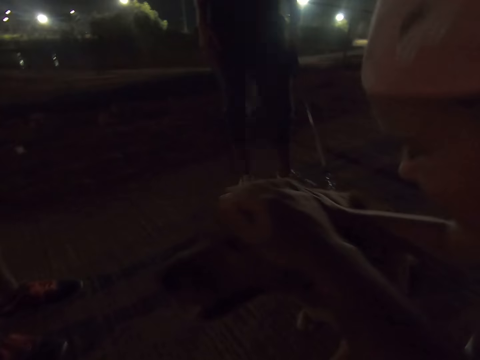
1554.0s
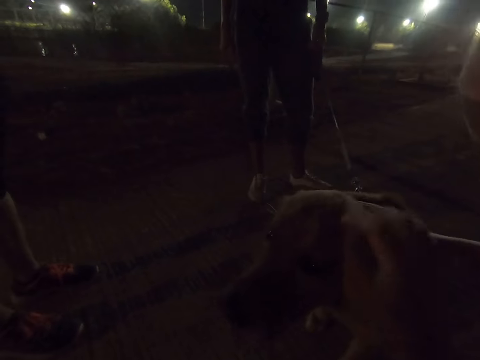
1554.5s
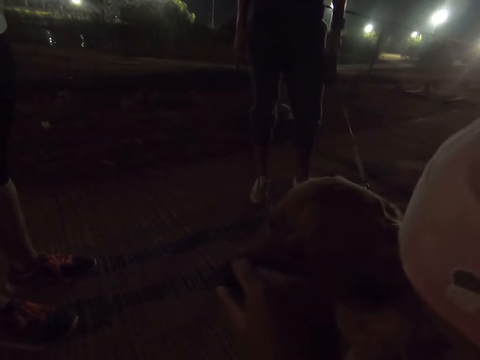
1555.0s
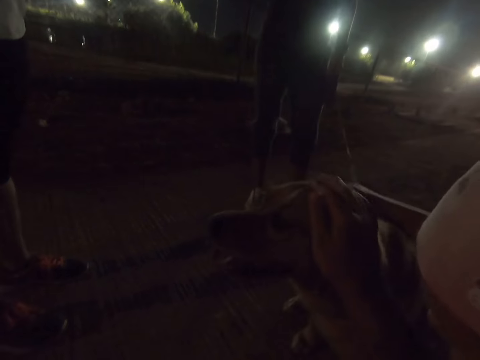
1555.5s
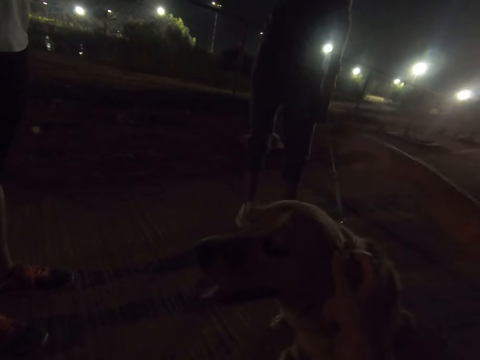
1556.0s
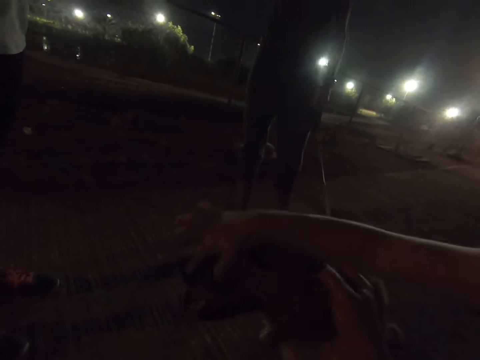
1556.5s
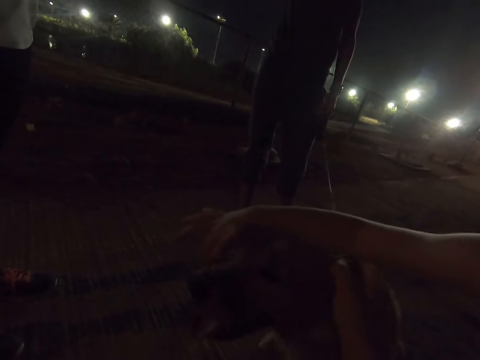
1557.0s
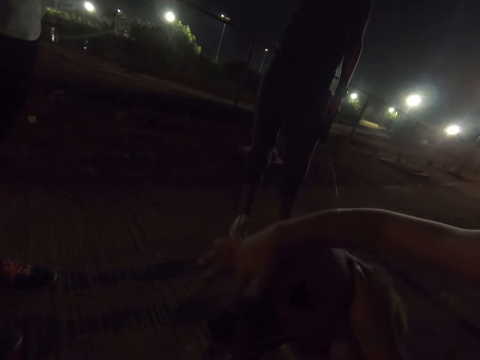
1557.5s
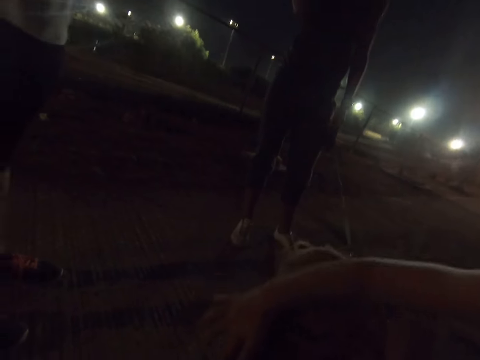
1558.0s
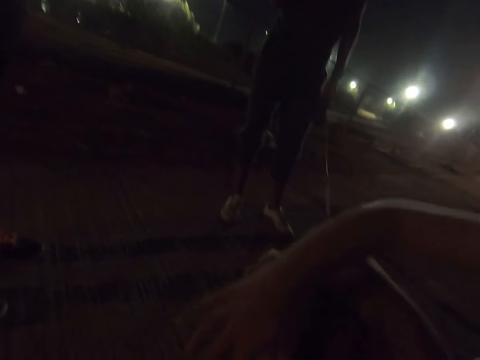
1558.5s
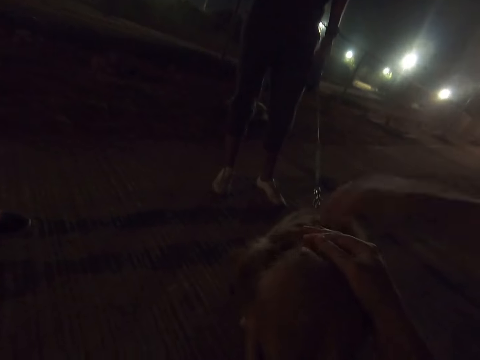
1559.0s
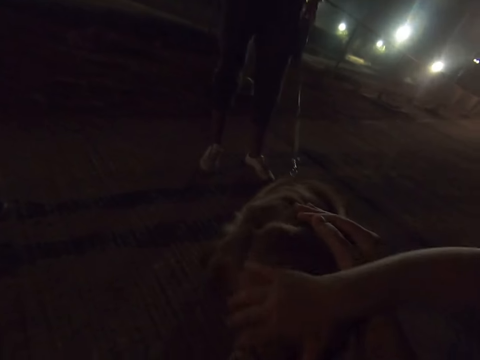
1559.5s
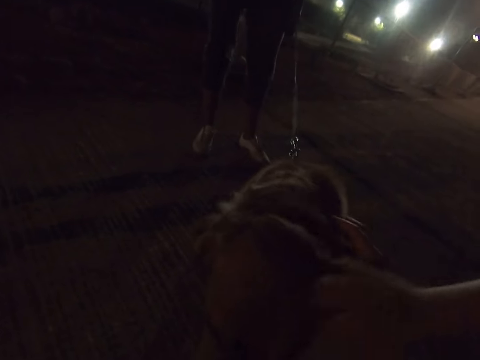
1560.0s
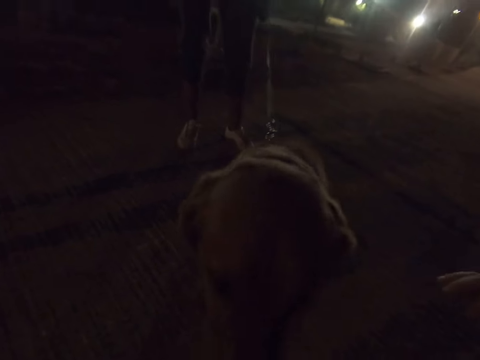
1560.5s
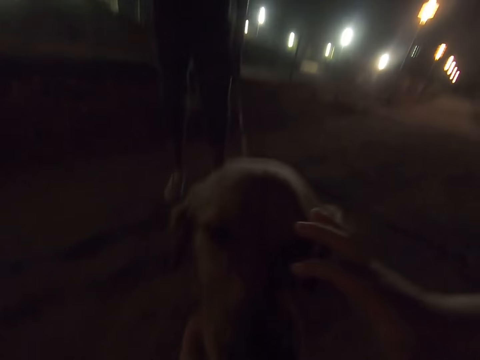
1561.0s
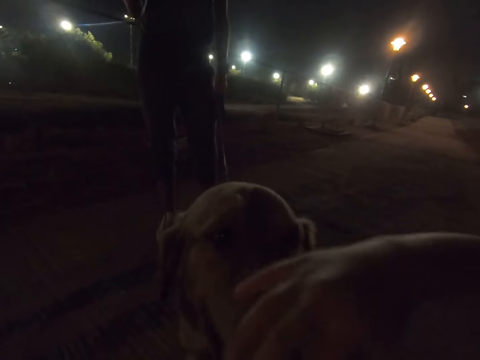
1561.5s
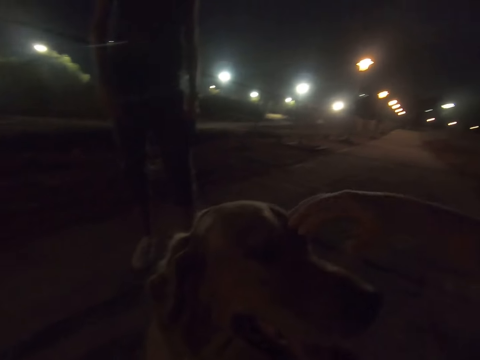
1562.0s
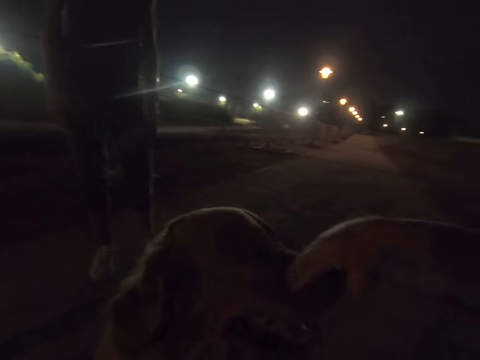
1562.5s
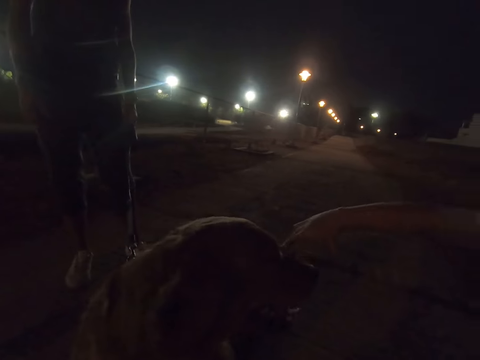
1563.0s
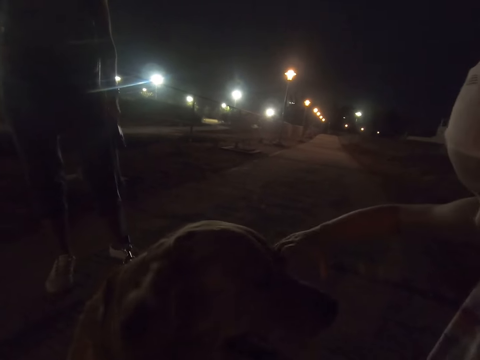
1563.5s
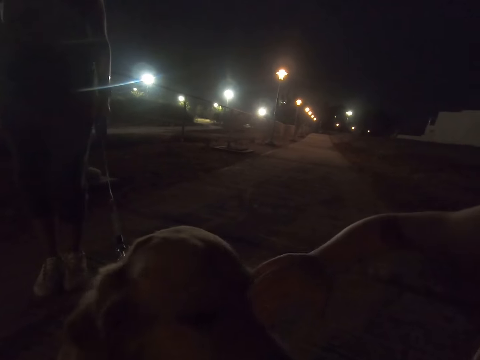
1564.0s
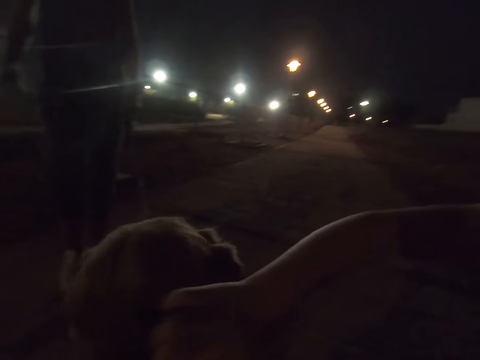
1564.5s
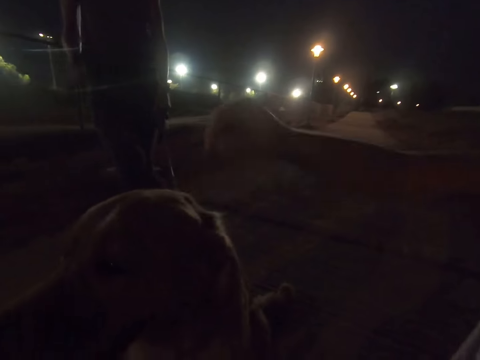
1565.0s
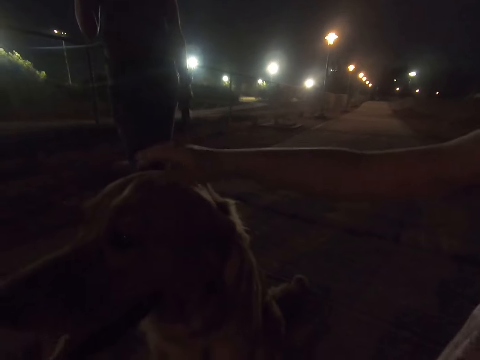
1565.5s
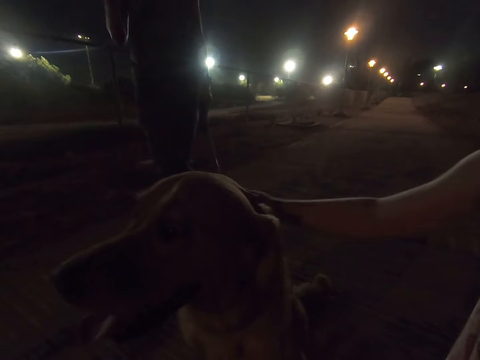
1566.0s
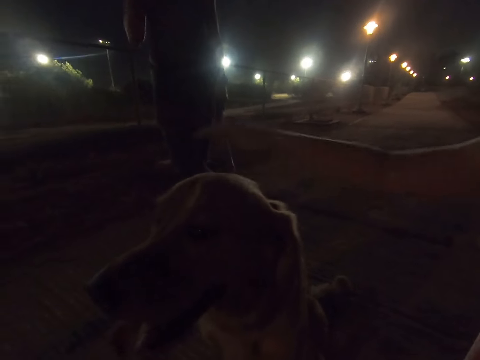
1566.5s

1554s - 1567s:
A girl pets a dog. A child pets the dog. A woman holds the dog's leash.

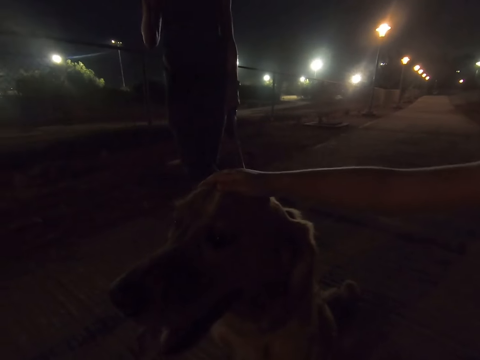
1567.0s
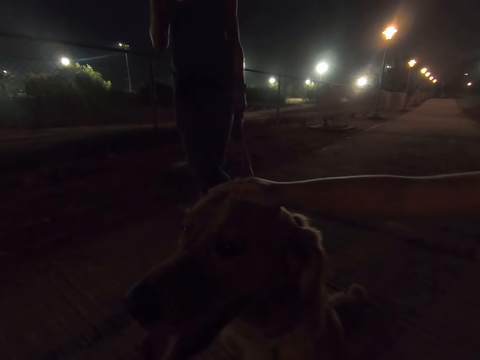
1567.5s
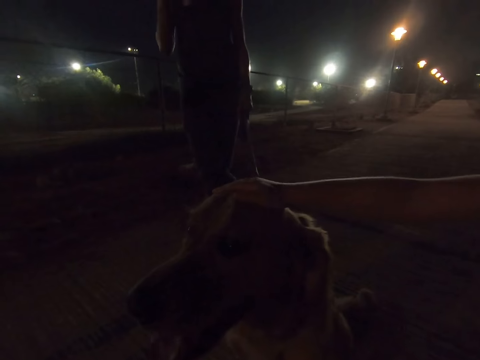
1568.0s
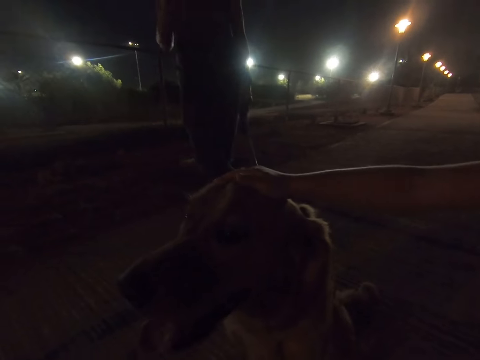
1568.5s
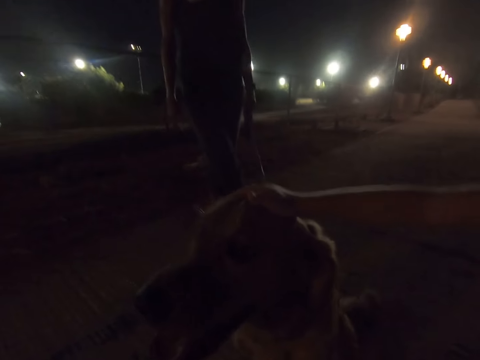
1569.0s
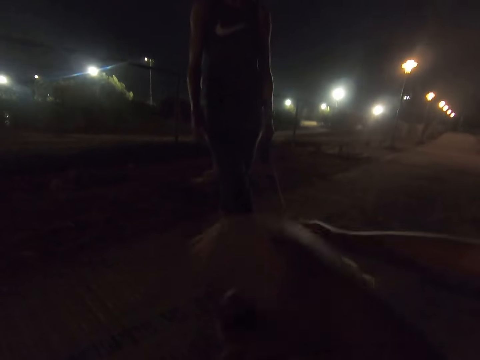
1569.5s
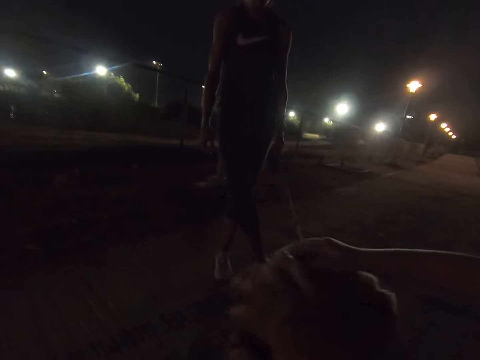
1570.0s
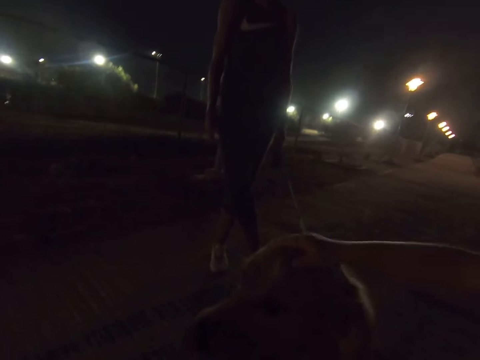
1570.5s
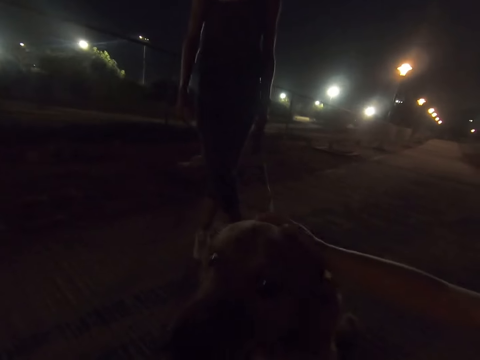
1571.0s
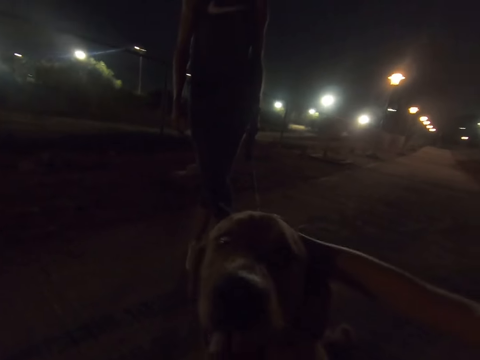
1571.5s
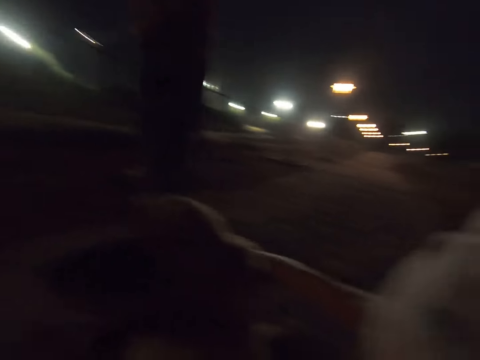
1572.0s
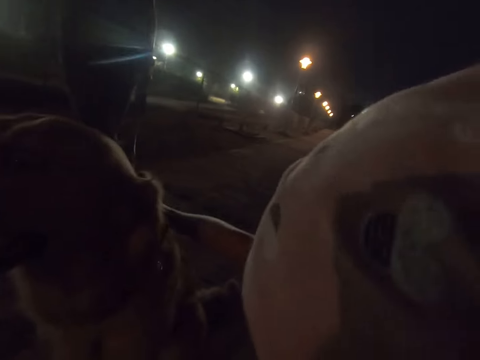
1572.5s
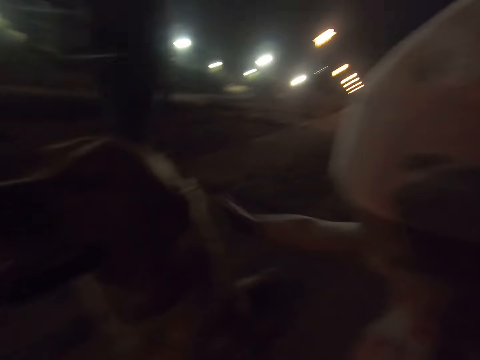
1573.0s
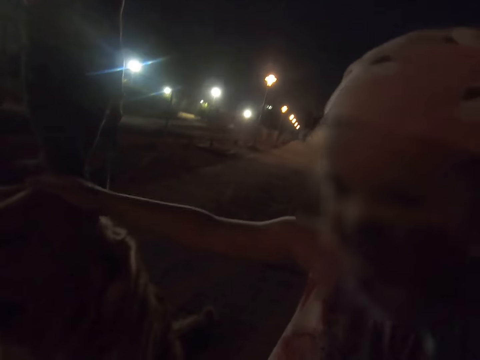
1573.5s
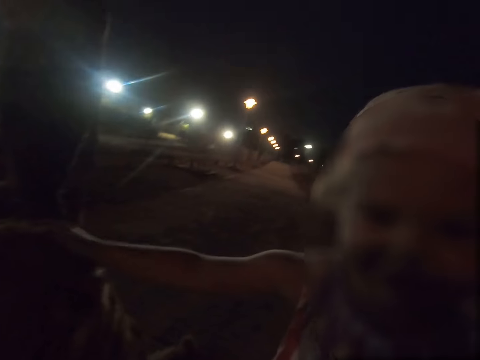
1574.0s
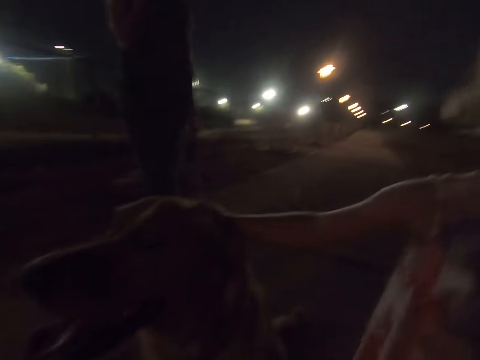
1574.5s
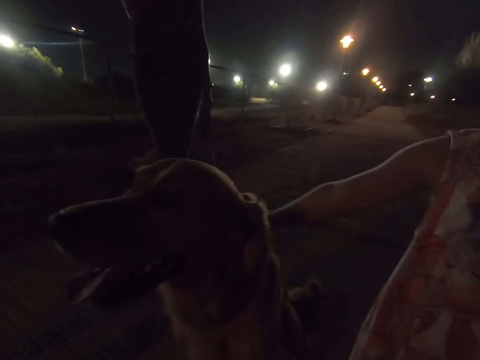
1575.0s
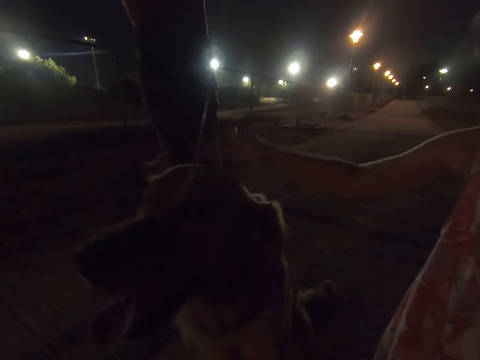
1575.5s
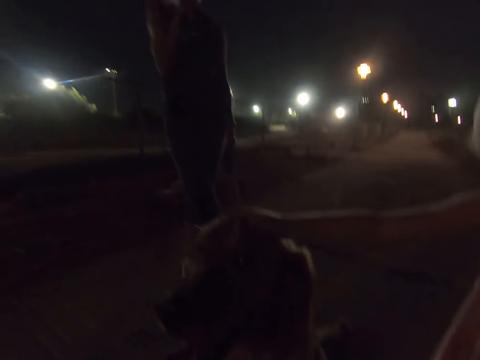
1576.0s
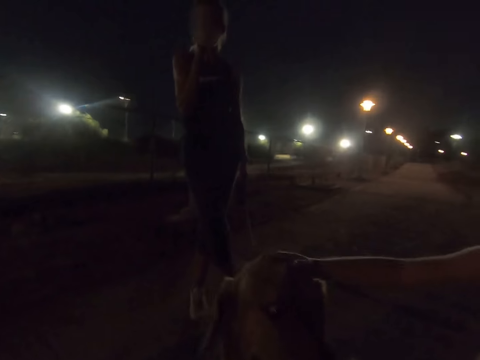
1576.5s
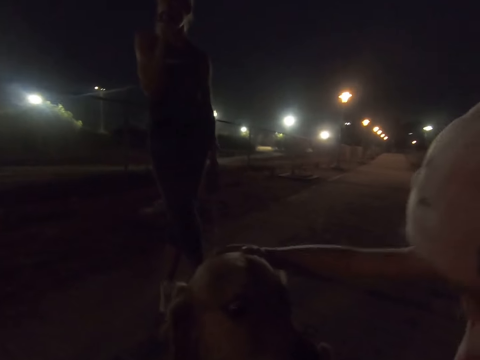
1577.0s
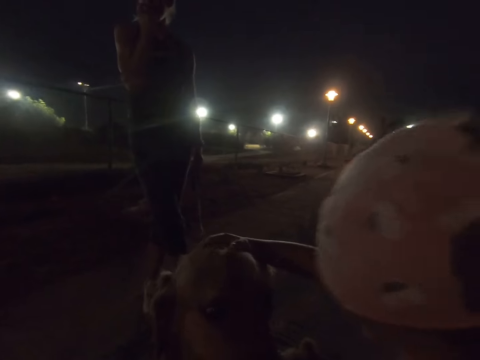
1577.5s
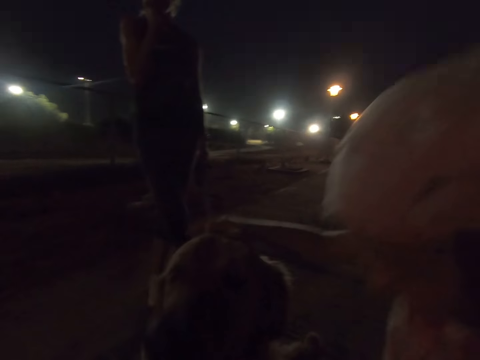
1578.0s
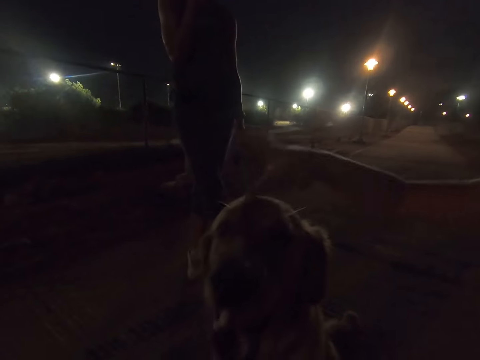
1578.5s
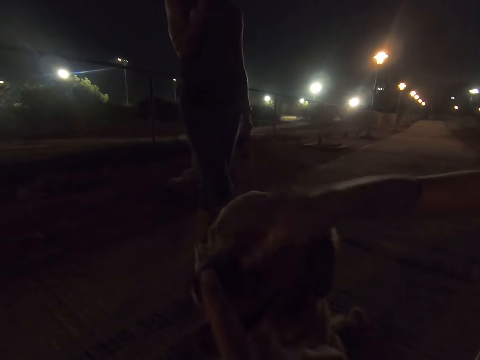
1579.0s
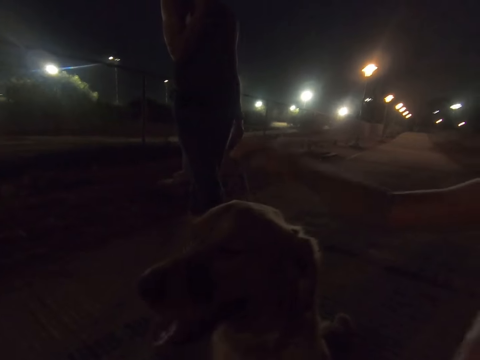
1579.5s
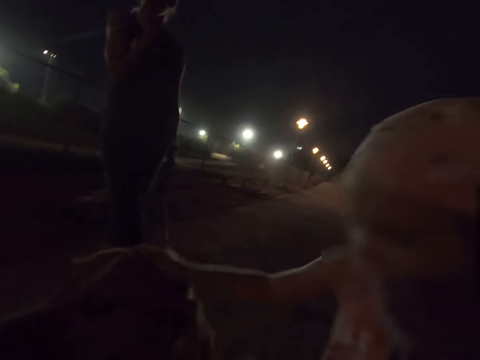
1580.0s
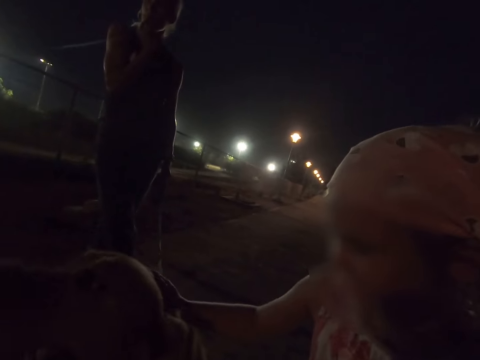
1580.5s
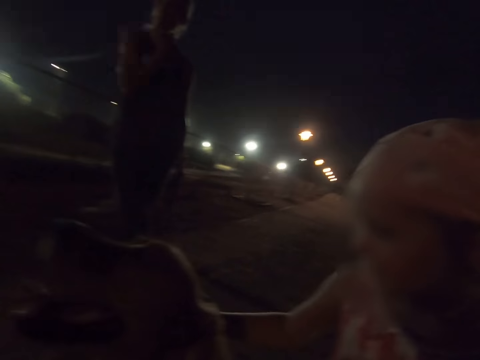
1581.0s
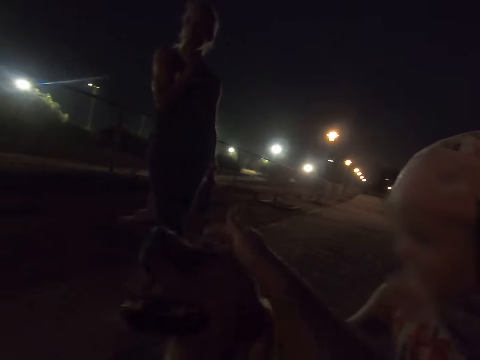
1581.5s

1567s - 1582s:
Someone raises her hand up. The camera wearer pets the dog with the child. The woman holds the dog's leash. The child pets the dog. The woman holds the dog's leash. The girl pets the dog. The camera wearer touches the dog's nose with the child. The woman holds the dog's leash. She holds the dog's leash again. The camera wearer pets the dog with the child.
